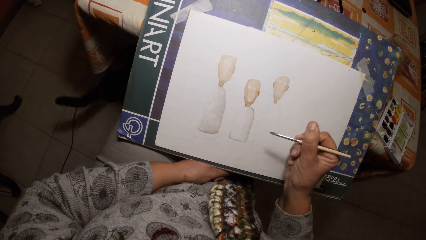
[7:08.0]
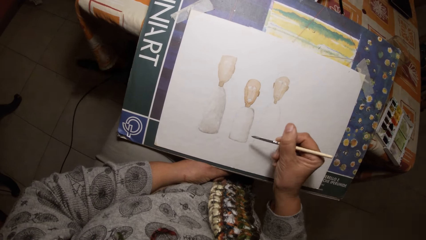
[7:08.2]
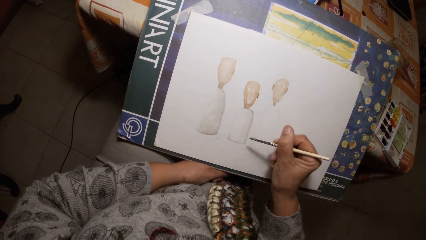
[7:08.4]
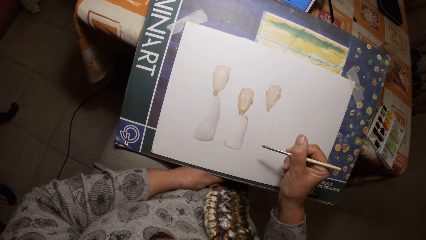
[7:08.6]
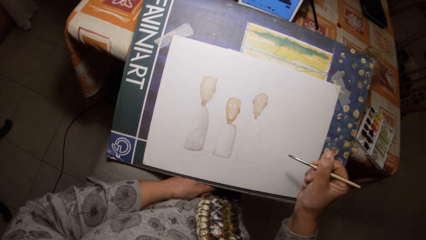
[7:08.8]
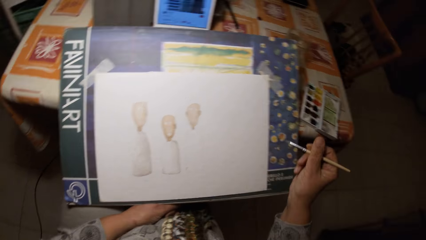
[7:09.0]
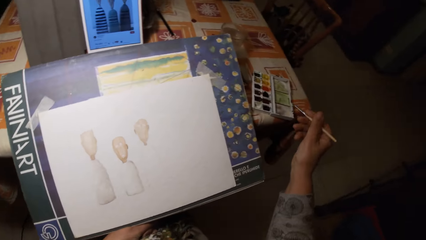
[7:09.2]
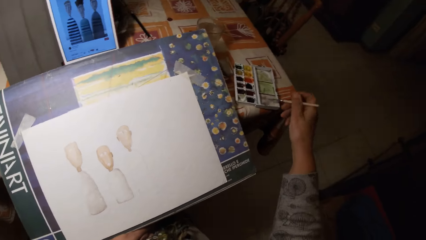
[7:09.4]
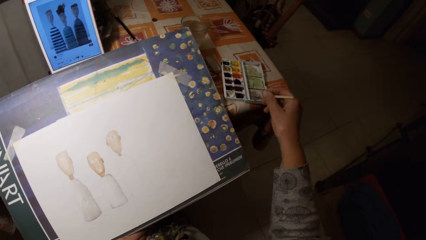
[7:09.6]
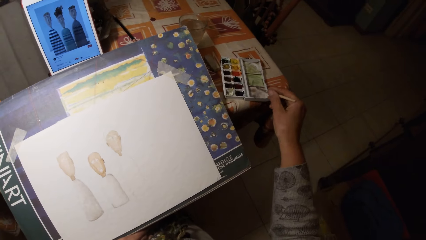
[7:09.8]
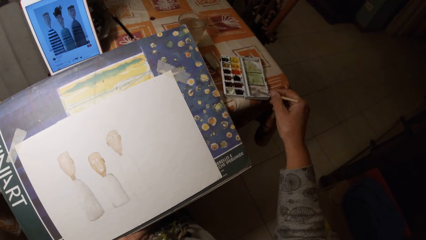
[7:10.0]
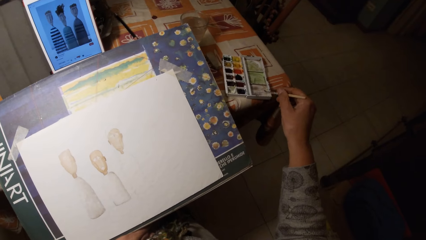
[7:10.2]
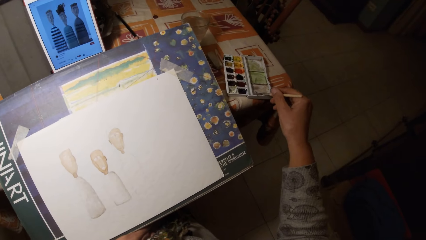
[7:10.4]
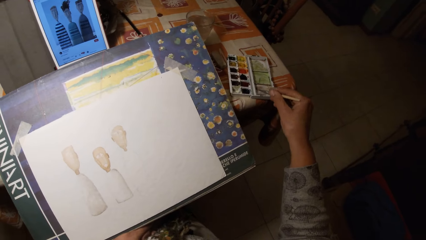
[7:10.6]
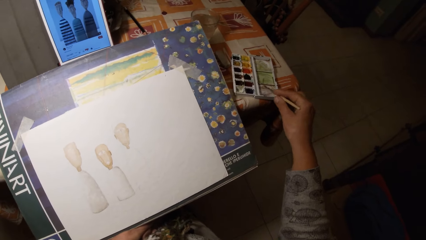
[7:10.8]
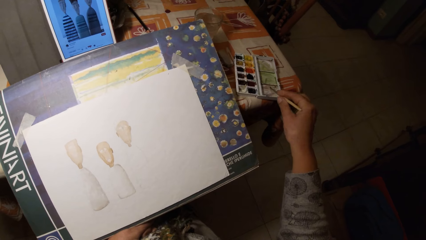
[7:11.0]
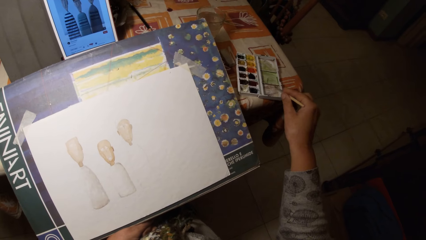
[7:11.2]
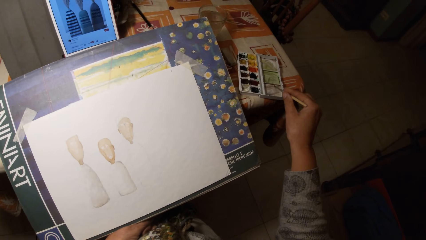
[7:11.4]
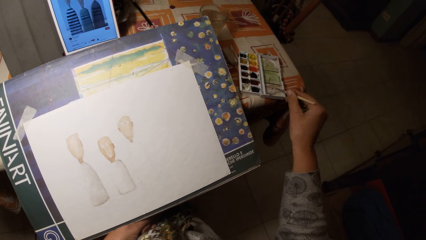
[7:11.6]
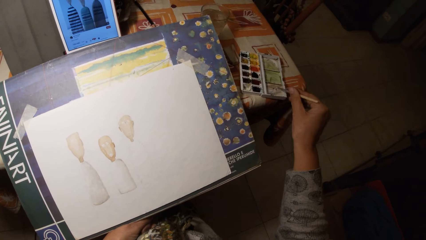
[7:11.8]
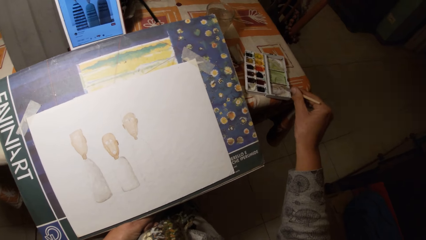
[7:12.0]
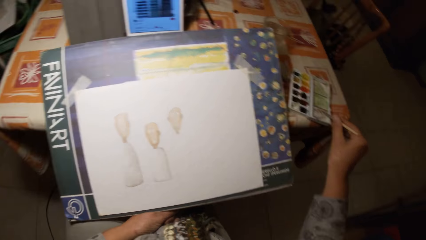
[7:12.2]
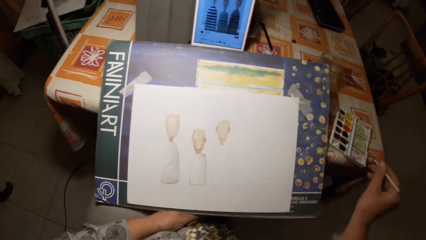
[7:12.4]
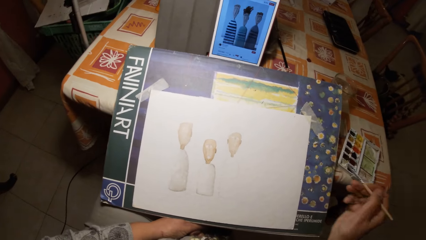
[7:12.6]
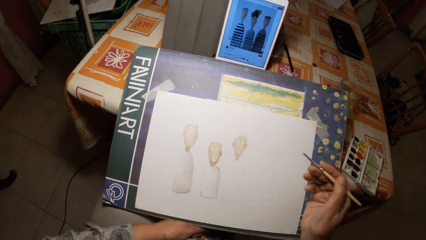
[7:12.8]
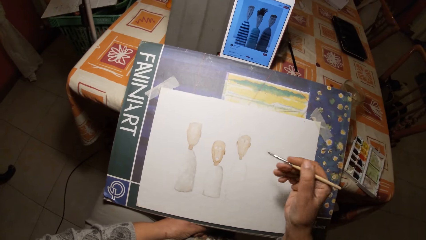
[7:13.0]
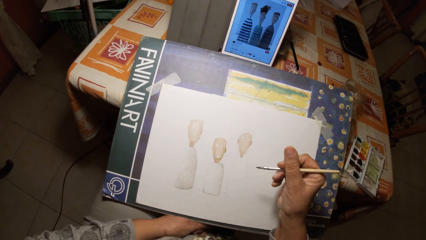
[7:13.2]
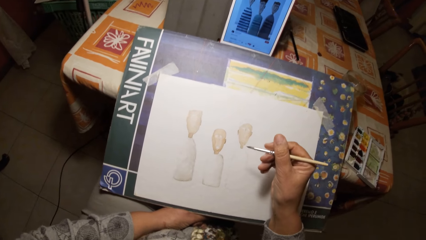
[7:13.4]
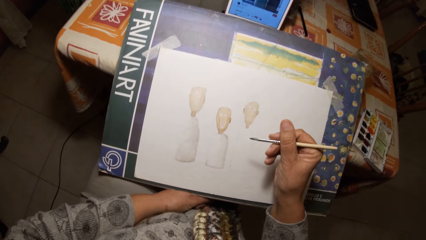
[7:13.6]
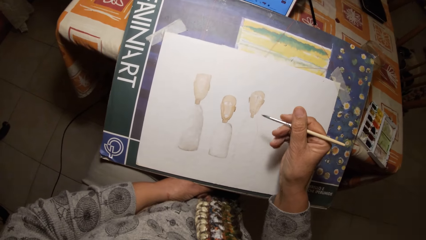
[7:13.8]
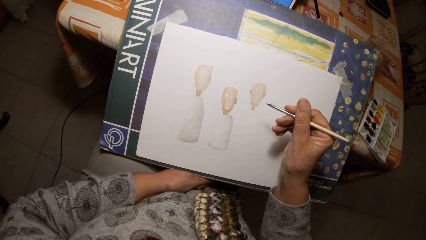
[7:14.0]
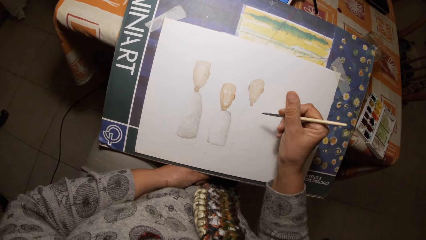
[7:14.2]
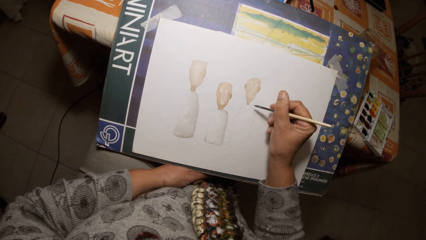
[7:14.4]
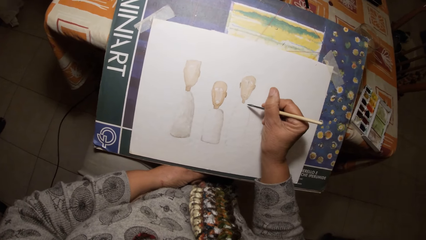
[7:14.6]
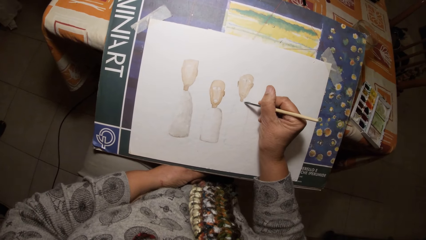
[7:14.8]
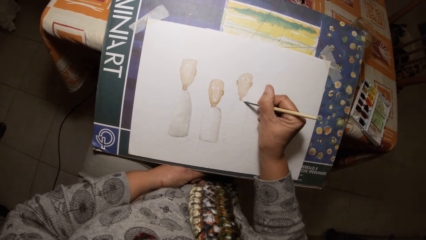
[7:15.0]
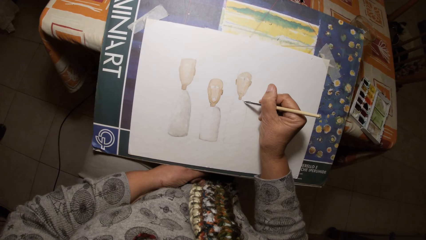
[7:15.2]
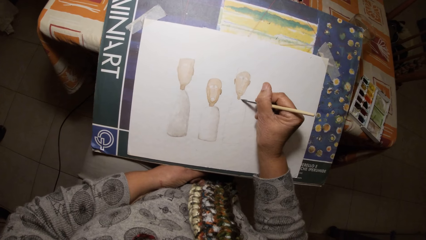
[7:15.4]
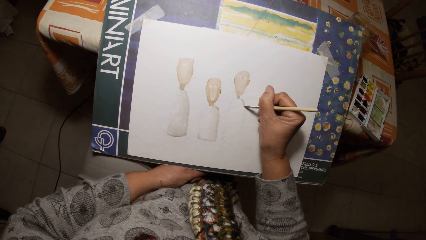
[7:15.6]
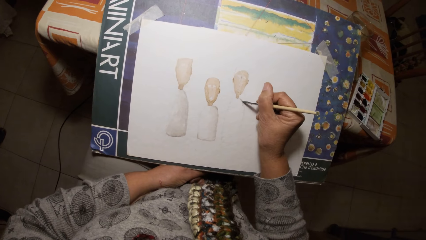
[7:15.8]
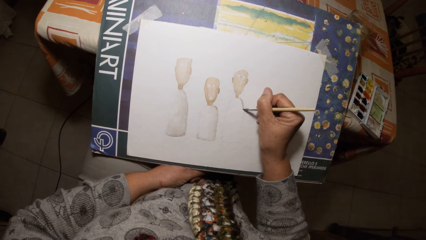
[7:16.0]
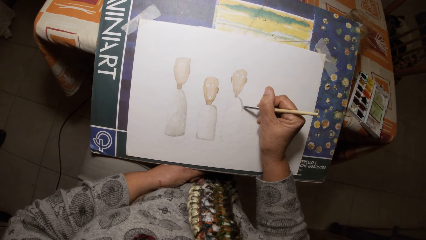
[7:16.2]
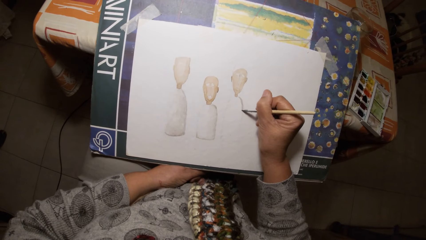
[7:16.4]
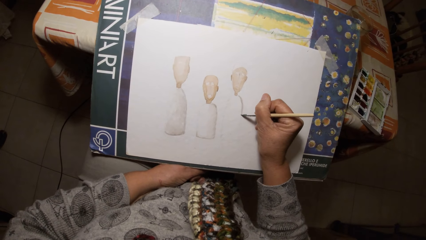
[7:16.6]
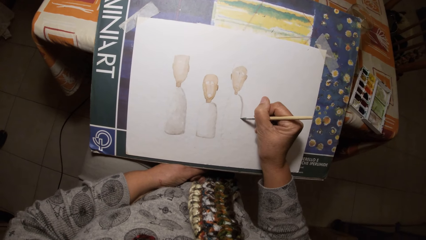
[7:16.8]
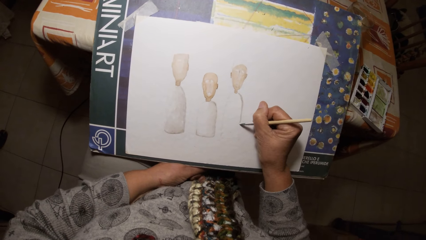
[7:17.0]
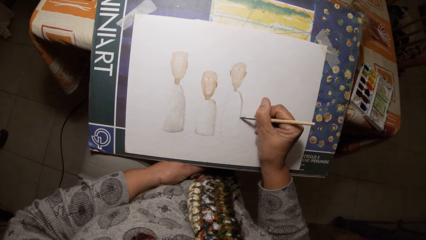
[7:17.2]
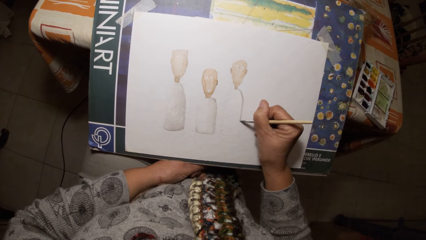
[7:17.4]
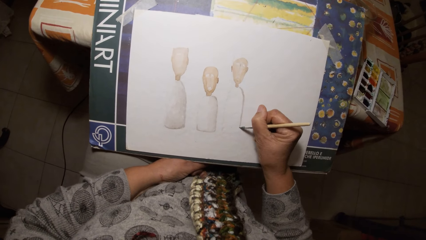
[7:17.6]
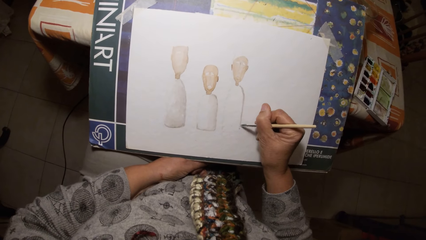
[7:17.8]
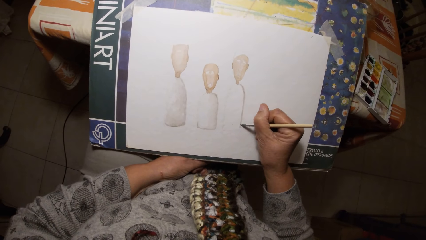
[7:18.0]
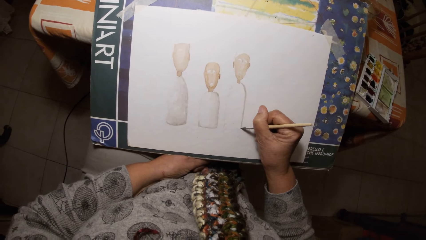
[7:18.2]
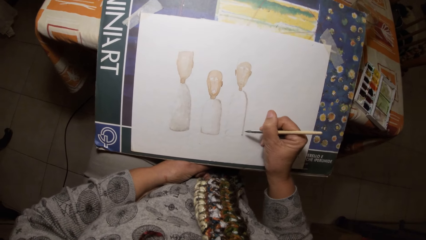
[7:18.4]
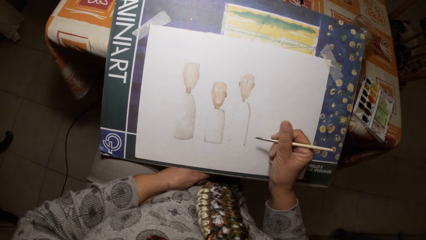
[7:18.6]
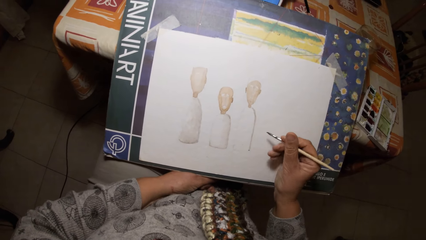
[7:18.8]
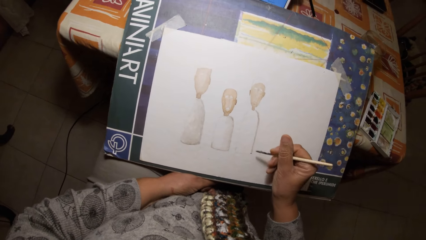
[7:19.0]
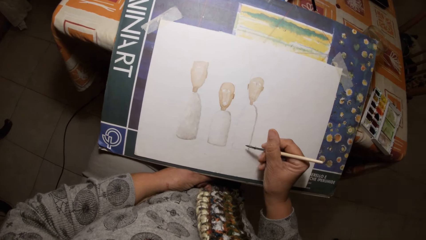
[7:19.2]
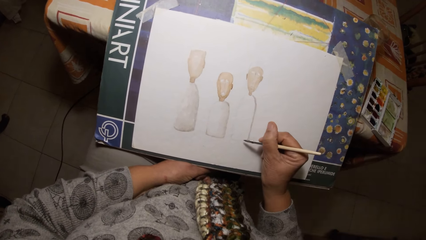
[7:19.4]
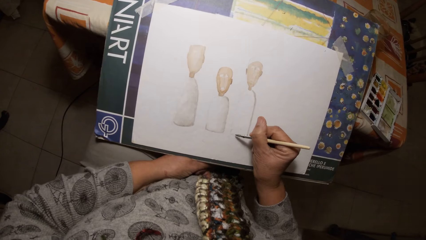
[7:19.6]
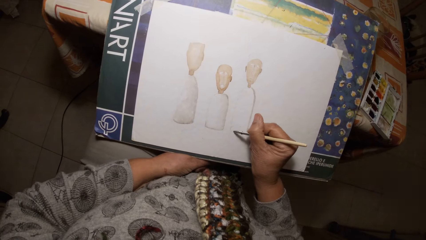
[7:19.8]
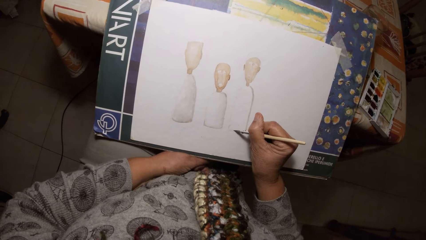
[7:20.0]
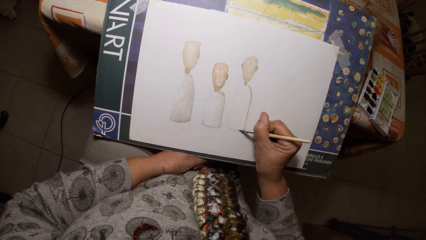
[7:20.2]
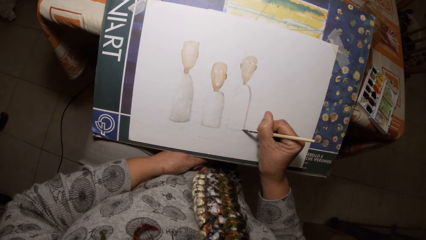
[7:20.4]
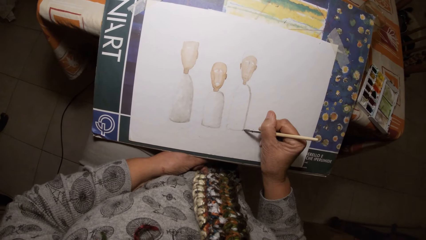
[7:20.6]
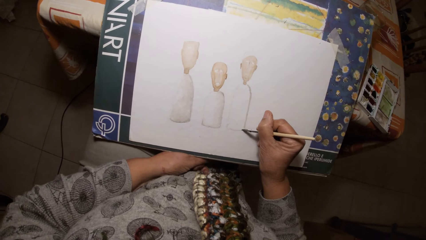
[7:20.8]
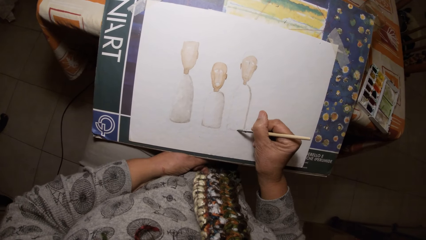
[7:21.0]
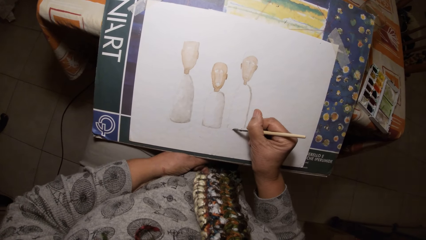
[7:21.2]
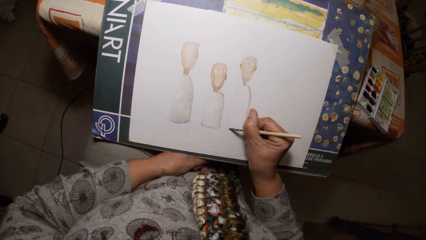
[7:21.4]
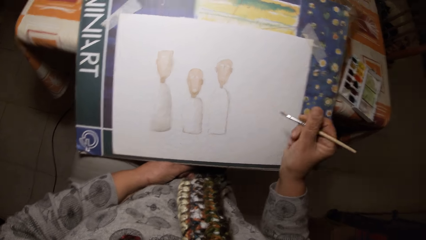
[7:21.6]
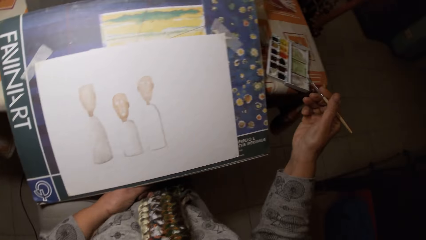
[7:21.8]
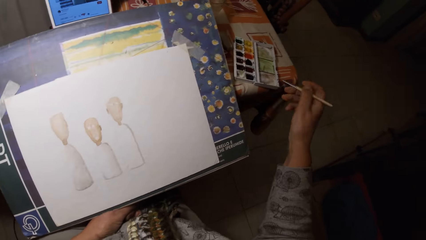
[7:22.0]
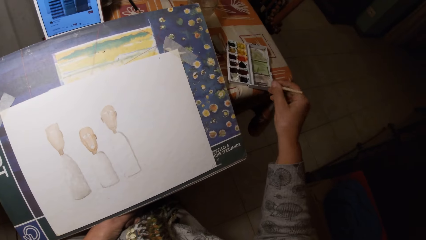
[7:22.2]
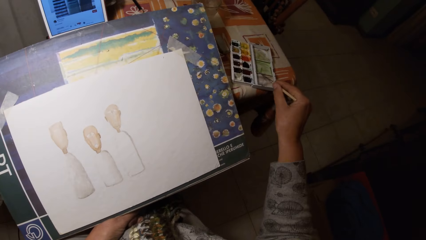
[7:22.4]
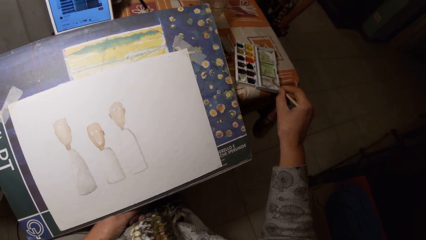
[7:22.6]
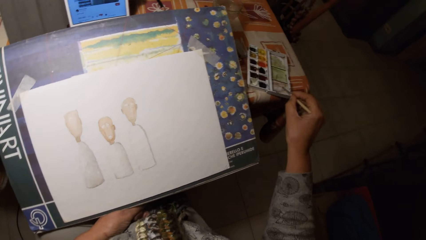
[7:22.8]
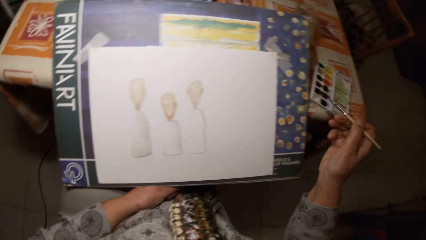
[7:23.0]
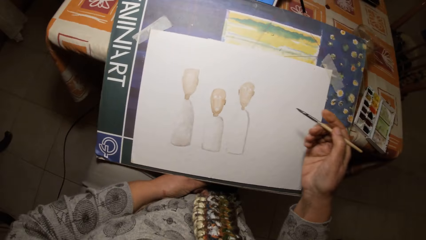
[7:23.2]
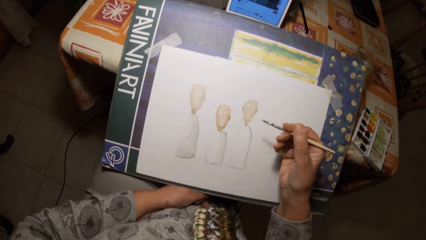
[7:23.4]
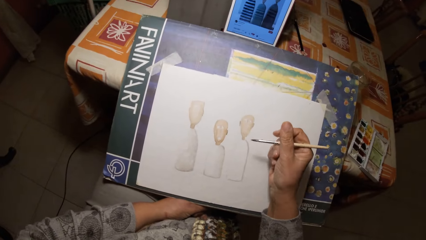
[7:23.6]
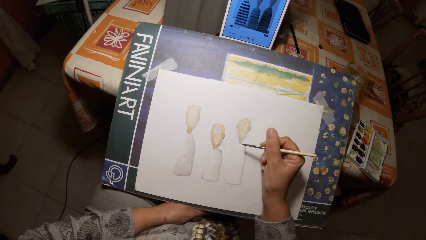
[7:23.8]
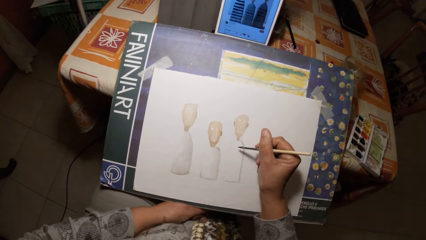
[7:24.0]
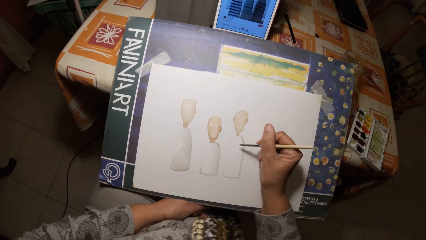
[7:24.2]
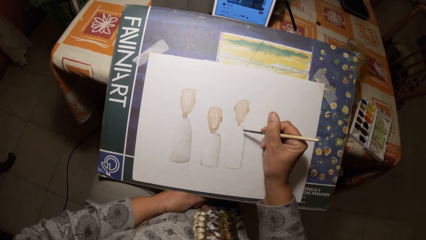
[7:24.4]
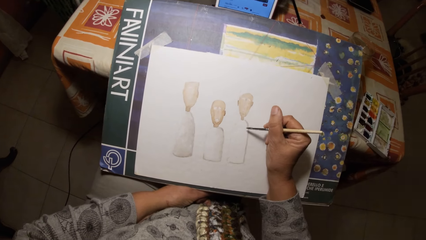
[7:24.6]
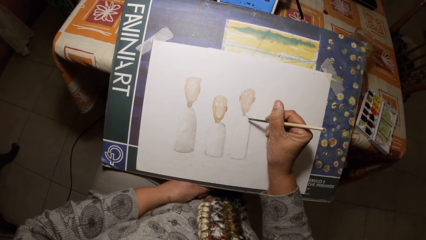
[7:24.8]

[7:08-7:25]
The camera wearer stirs the brush in the watercolor pan. They take paint from a watercolor set with the paintbrush. They paint the drawing. They stir the brush in the watercolor pan. They paint on the paper with the paintbrush.
